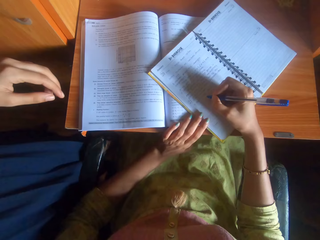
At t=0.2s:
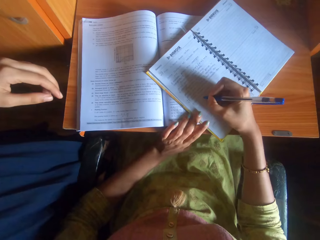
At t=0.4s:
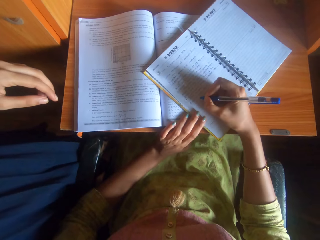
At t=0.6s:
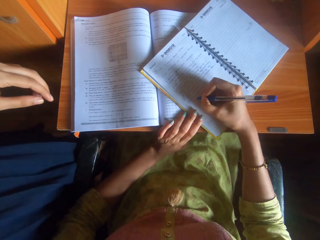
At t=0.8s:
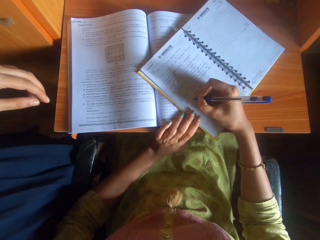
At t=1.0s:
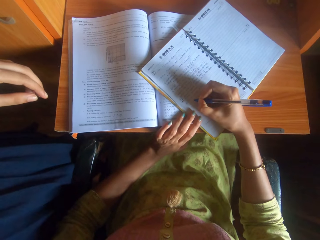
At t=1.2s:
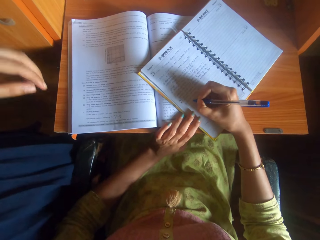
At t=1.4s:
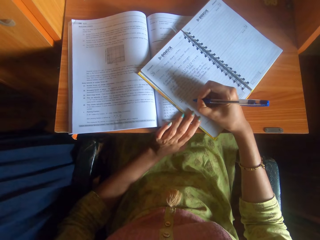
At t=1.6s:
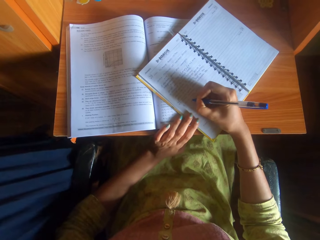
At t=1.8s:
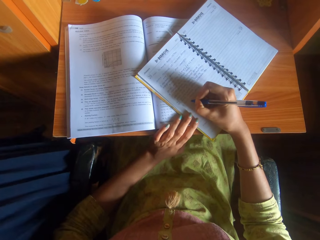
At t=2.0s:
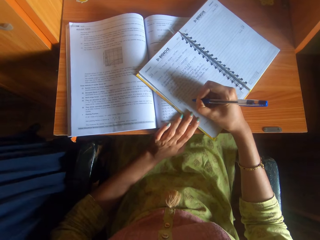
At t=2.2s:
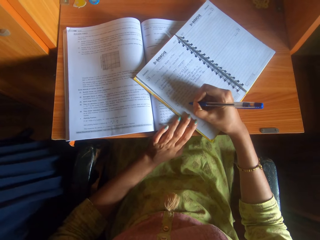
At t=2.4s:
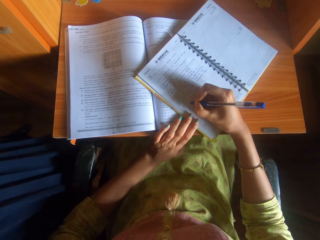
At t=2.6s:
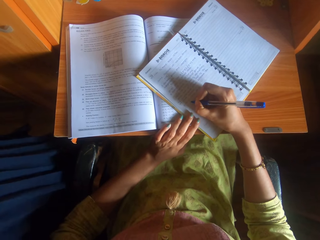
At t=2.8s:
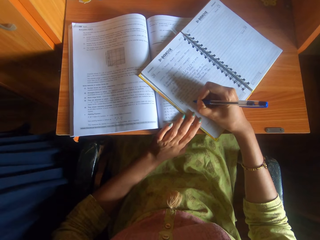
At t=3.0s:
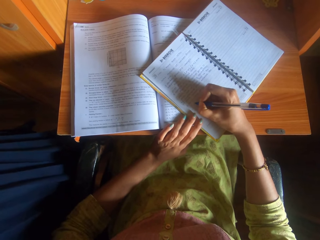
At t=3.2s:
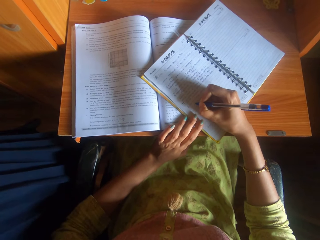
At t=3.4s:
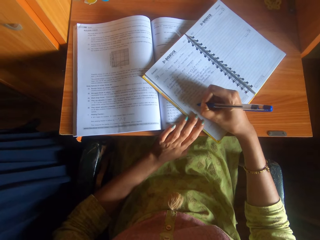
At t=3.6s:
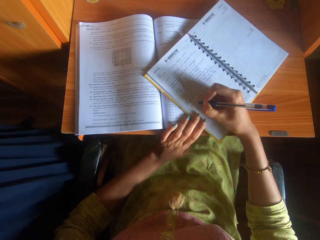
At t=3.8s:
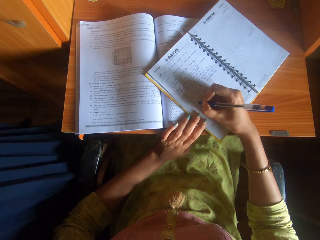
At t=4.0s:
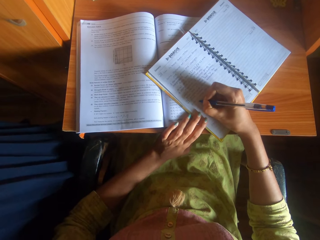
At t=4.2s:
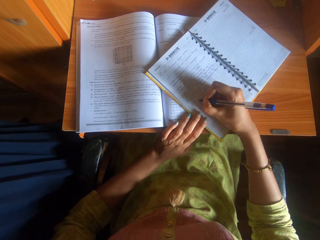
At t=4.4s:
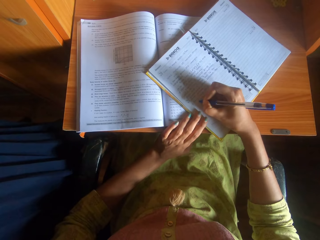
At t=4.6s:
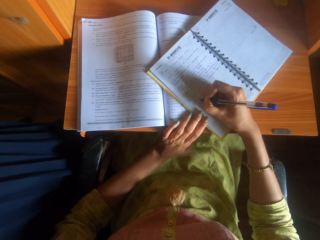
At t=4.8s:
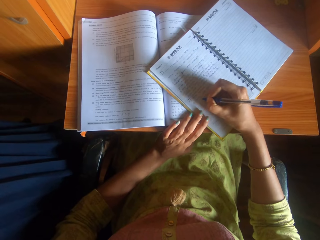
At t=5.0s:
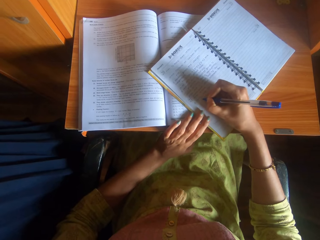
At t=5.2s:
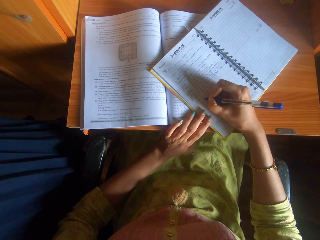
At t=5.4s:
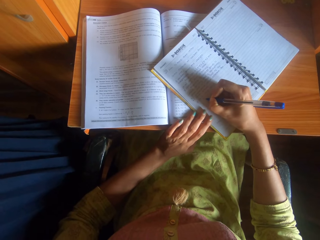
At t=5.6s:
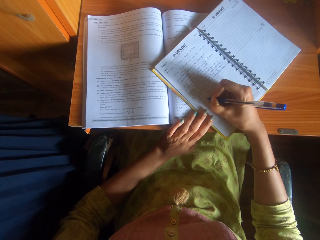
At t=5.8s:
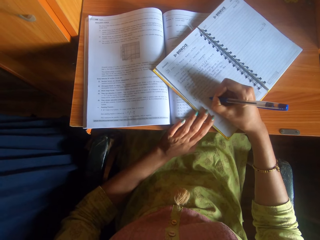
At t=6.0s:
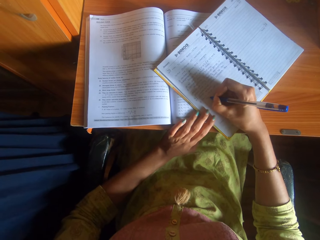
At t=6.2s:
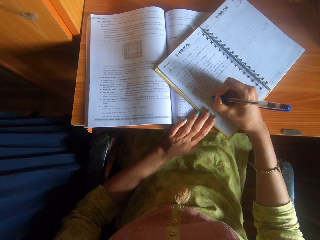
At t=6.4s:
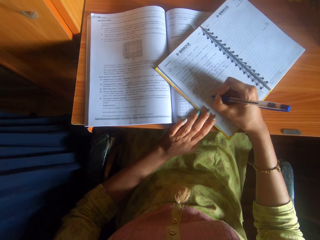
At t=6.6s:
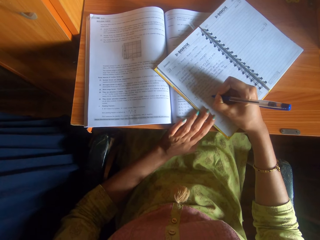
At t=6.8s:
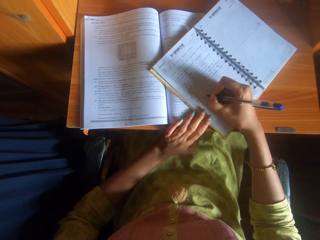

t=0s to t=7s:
The camera wearer interacts with a woman. She writes on the book with the pen in her right hand.

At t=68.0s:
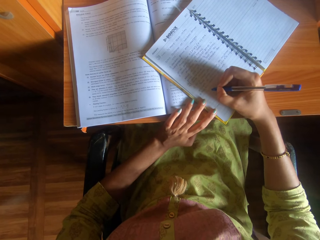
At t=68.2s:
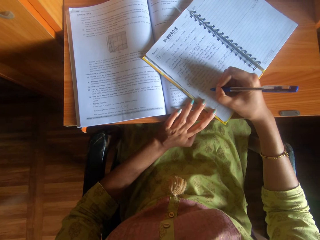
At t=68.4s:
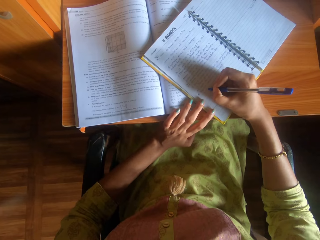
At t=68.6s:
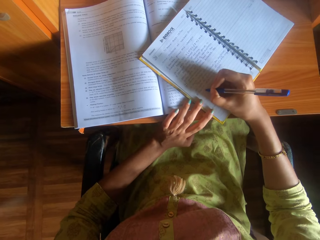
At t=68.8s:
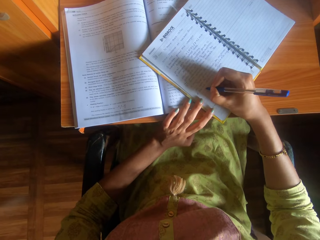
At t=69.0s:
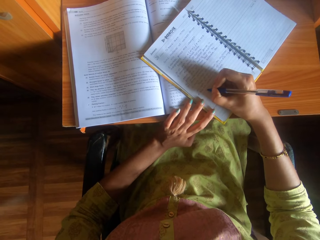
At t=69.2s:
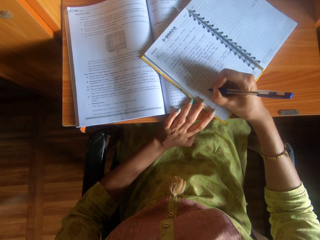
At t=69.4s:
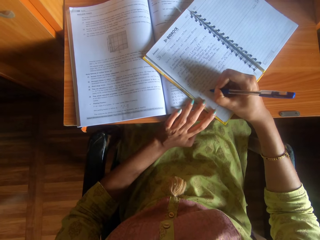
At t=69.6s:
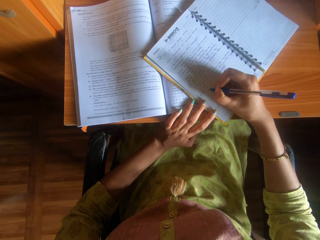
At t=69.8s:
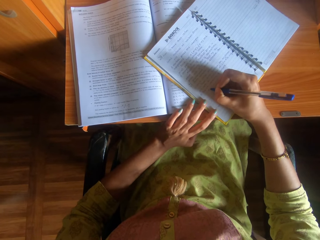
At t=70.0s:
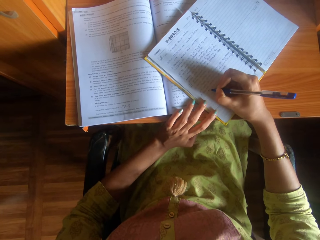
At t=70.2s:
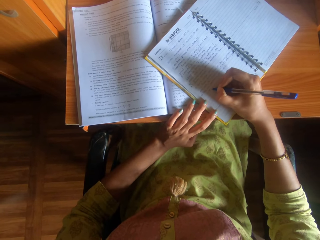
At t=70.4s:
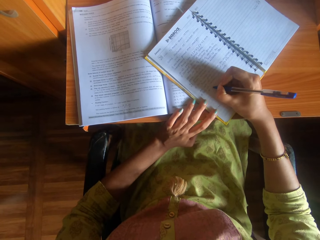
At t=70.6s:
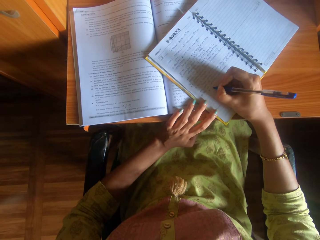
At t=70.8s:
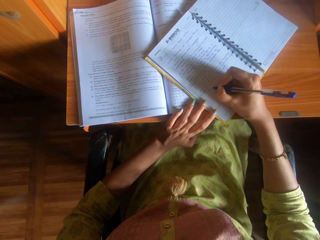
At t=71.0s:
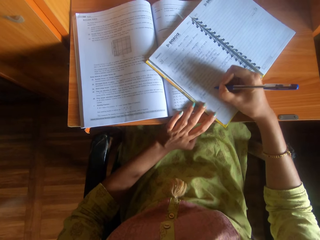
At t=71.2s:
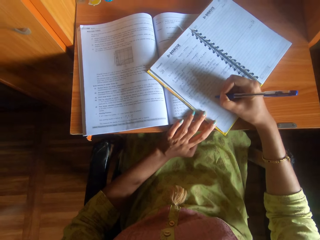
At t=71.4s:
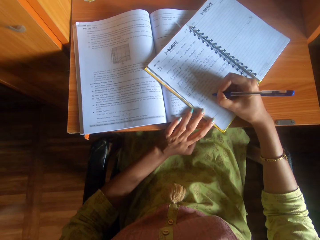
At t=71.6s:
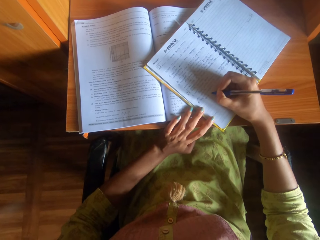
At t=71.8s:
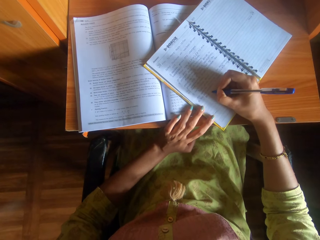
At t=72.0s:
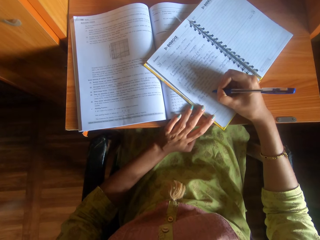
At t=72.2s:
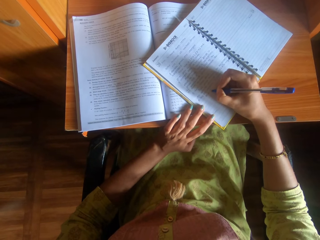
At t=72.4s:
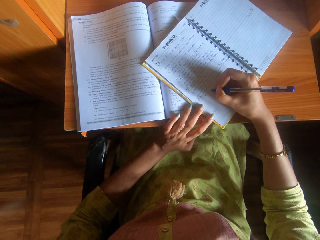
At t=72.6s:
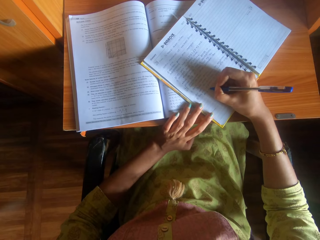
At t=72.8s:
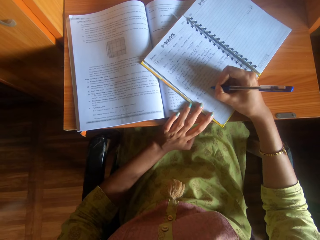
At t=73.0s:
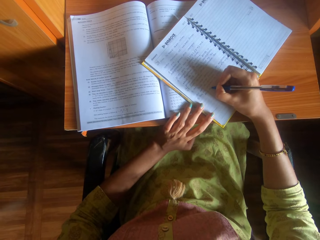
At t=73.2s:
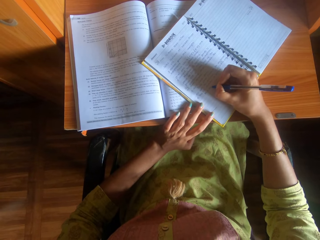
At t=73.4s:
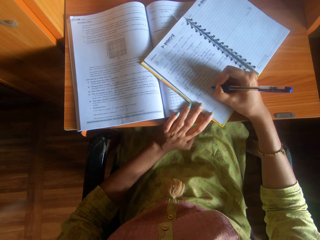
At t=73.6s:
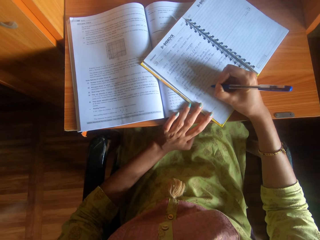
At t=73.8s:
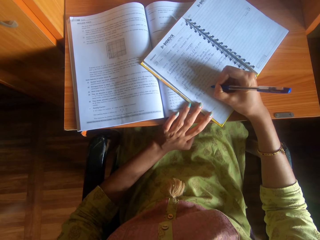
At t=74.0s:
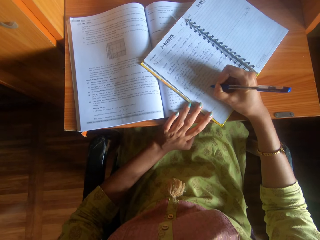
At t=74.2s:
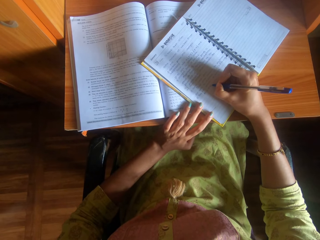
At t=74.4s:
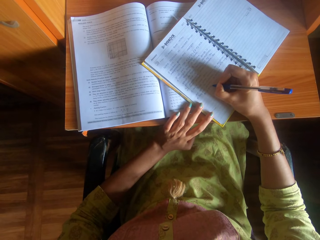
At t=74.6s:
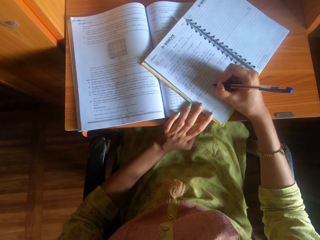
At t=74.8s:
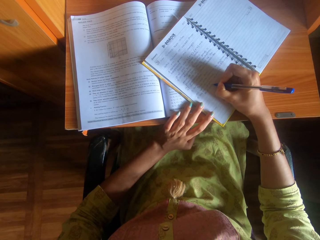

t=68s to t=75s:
The camera wearer writes on the book.

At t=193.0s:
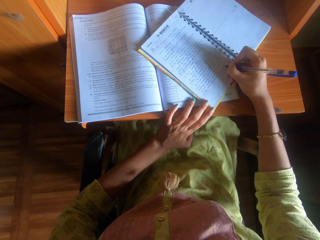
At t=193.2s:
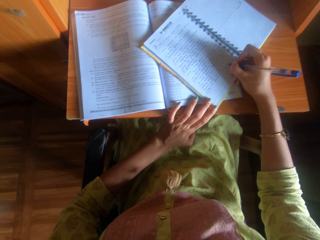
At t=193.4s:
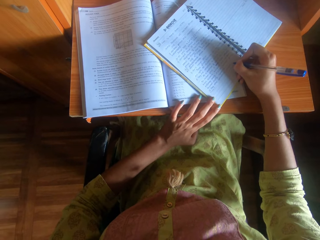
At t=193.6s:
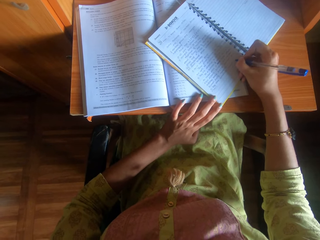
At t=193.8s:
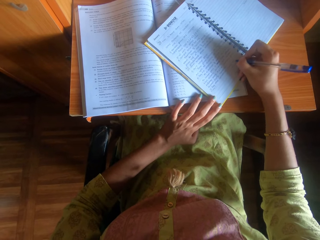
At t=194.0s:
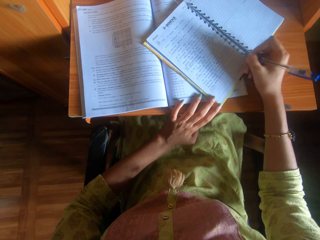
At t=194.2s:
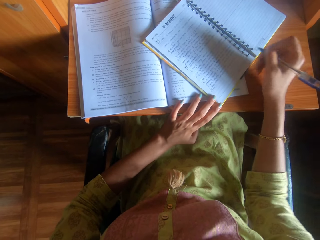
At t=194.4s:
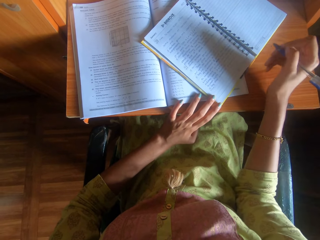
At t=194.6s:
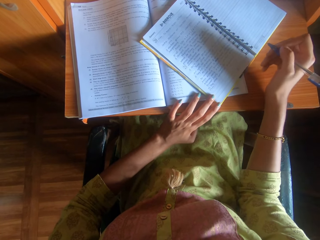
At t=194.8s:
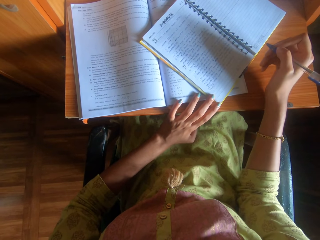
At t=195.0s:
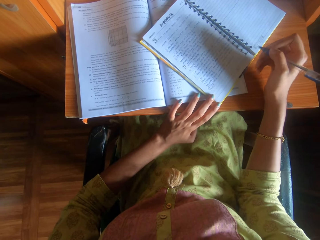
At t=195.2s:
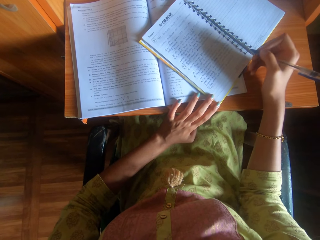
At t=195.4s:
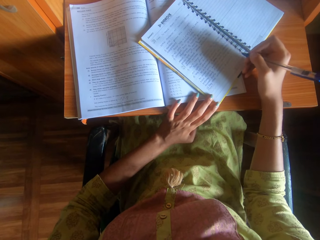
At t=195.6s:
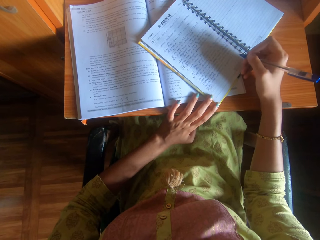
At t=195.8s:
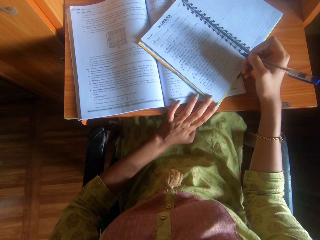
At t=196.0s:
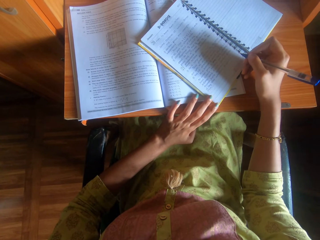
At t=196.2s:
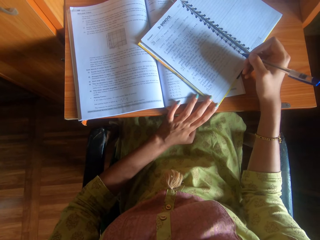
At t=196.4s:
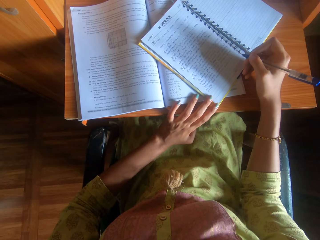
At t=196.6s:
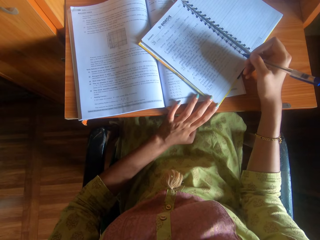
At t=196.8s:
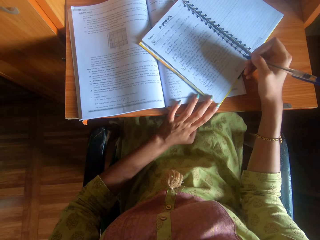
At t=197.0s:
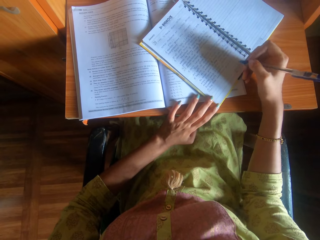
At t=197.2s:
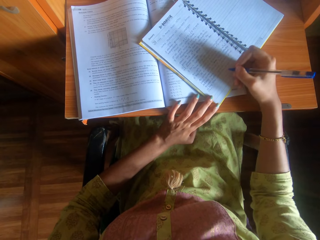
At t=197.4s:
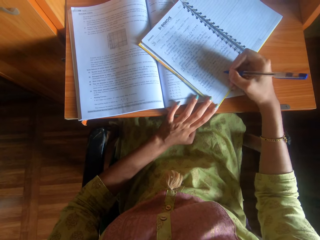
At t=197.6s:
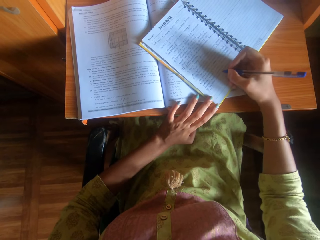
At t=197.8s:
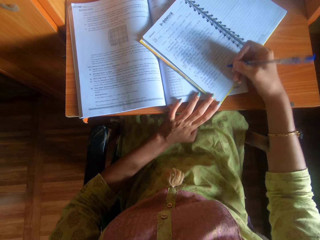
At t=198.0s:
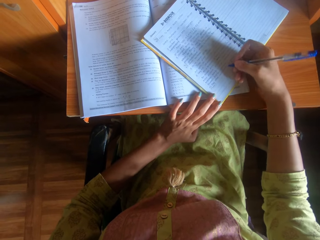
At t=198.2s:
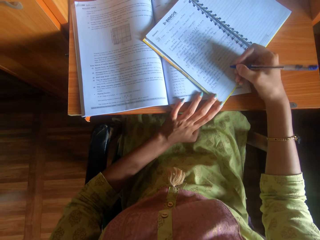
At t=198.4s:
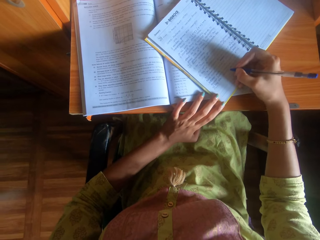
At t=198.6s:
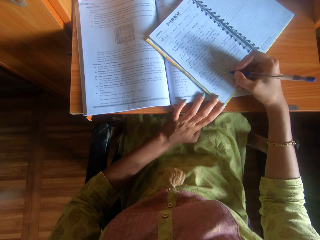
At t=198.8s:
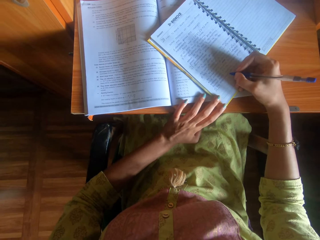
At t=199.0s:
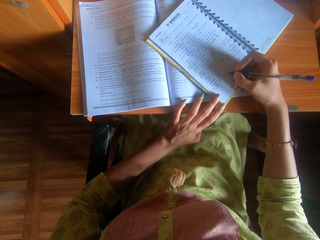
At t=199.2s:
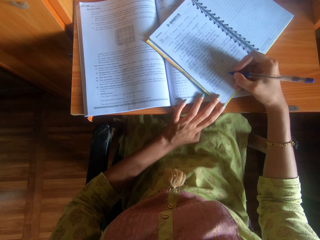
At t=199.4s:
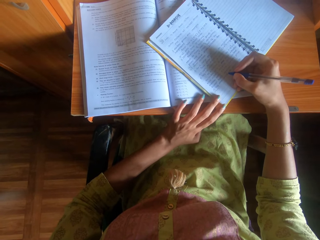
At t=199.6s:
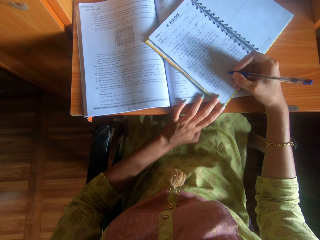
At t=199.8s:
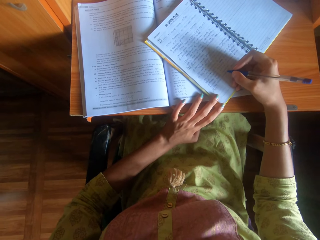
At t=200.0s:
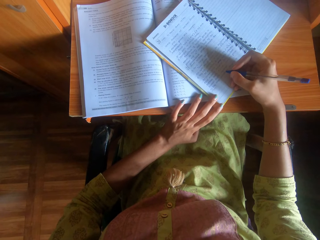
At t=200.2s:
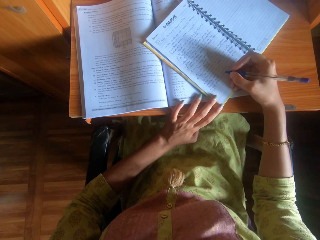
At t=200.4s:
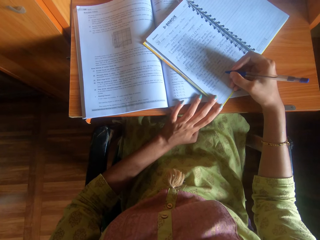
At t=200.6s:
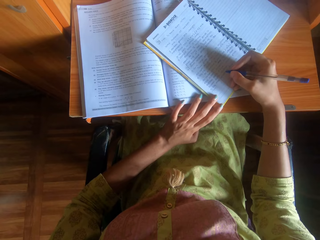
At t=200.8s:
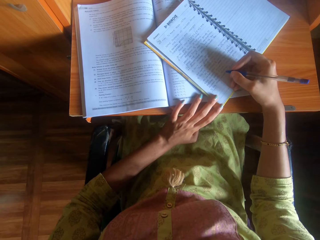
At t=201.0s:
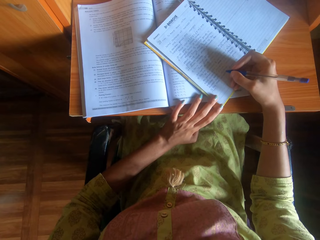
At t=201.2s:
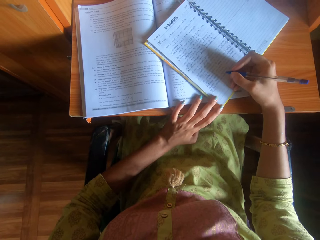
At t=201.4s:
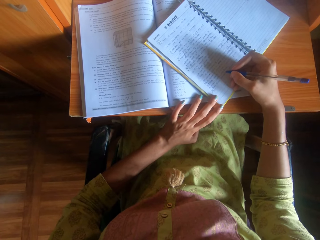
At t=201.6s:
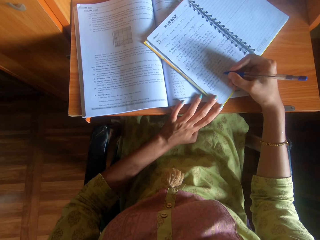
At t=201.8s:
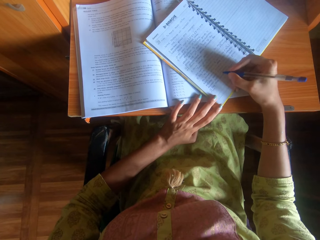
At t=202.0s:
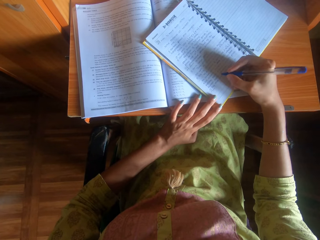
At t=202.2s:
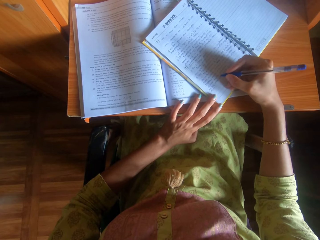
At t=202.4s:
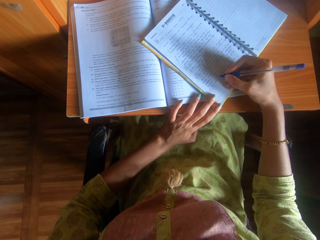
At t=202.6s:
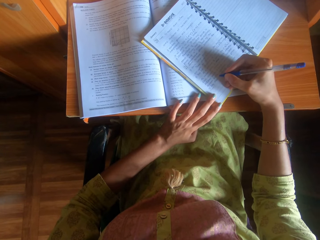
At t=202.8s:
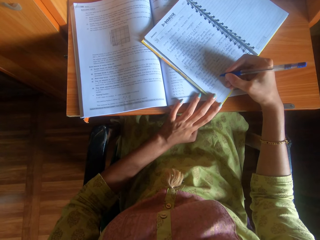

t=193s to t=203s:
The camera wearer lifts his hand from the book.
